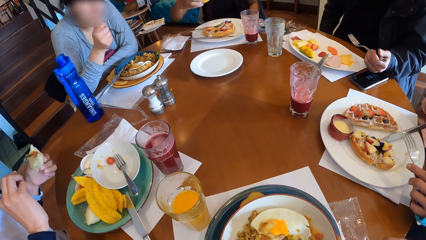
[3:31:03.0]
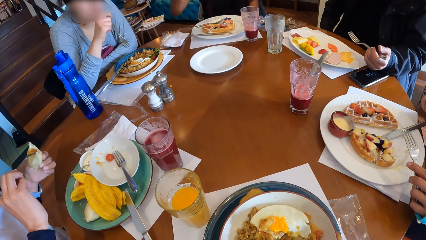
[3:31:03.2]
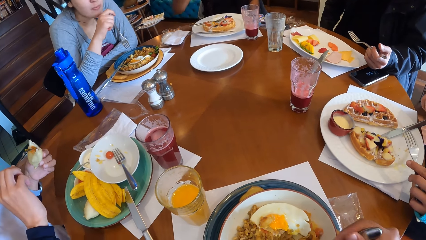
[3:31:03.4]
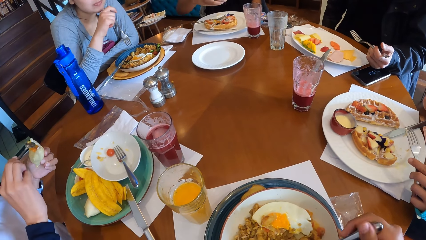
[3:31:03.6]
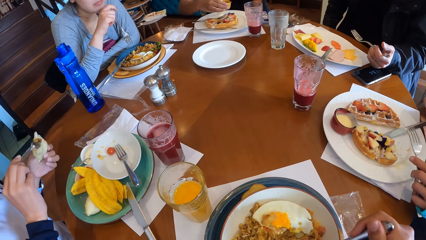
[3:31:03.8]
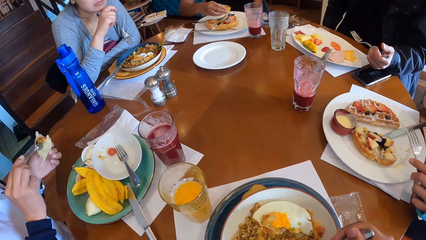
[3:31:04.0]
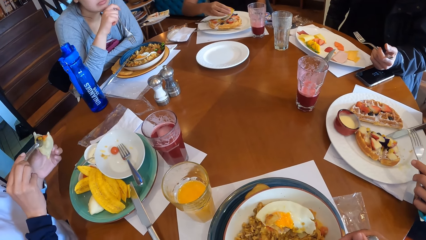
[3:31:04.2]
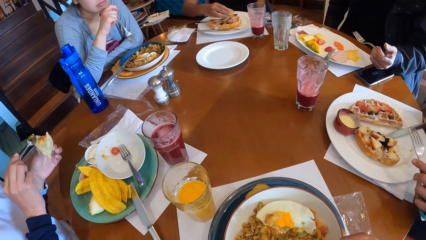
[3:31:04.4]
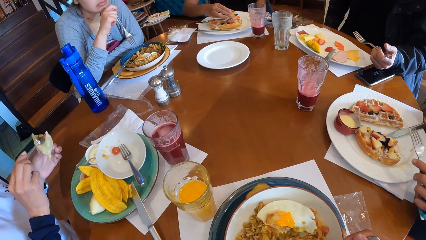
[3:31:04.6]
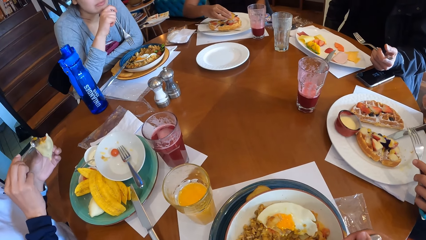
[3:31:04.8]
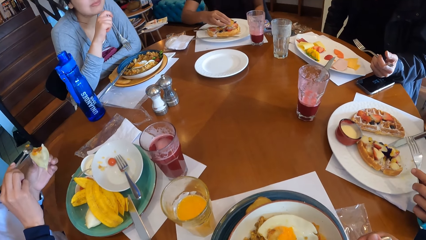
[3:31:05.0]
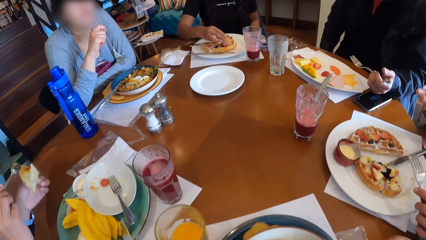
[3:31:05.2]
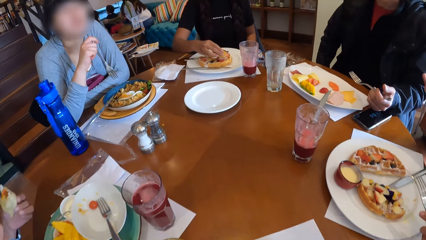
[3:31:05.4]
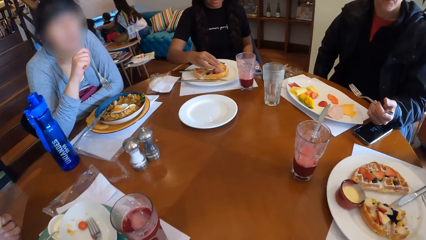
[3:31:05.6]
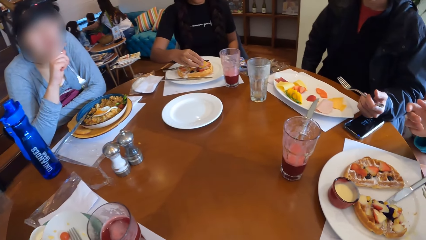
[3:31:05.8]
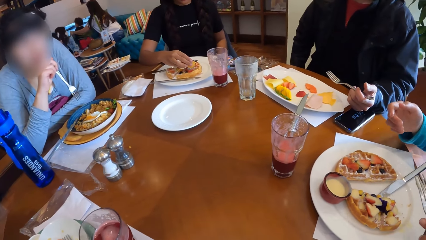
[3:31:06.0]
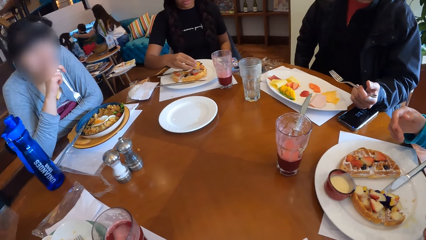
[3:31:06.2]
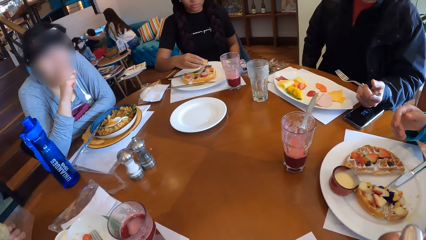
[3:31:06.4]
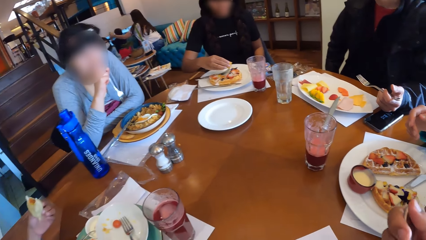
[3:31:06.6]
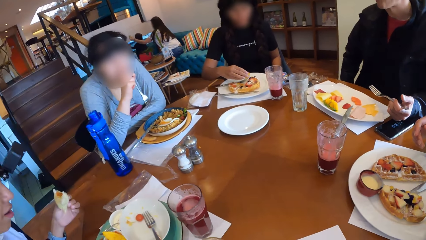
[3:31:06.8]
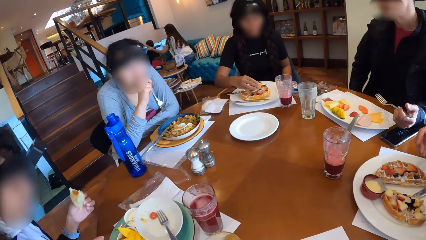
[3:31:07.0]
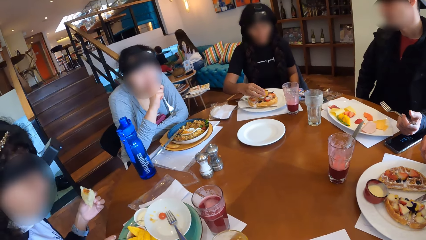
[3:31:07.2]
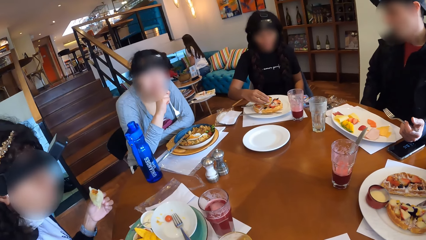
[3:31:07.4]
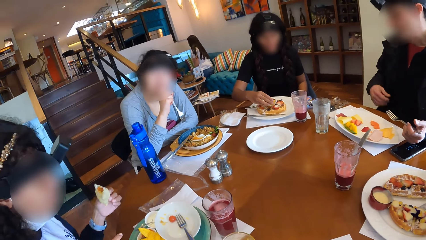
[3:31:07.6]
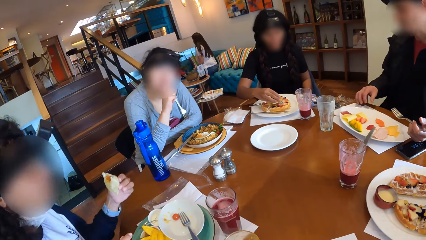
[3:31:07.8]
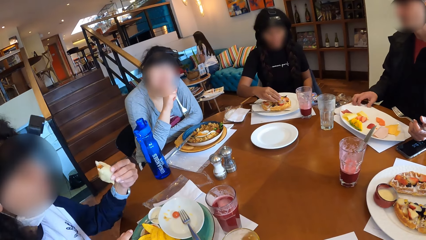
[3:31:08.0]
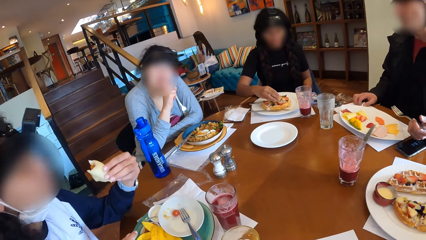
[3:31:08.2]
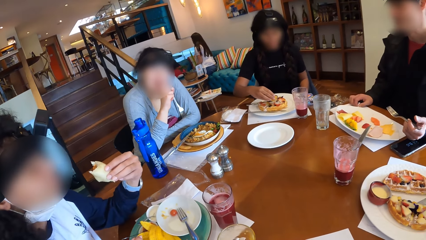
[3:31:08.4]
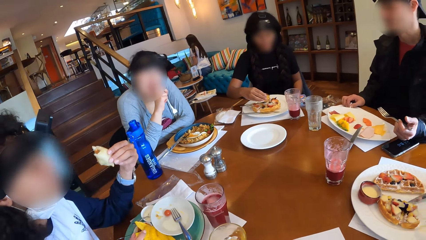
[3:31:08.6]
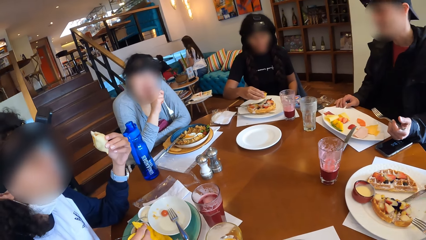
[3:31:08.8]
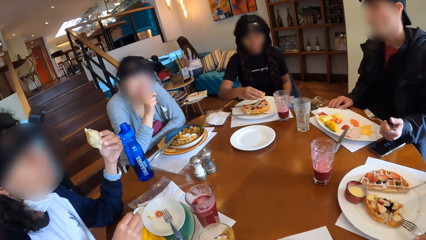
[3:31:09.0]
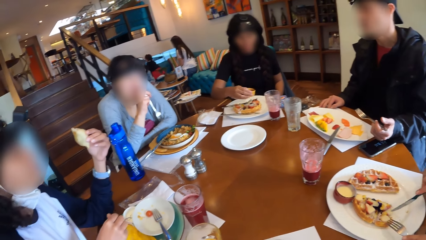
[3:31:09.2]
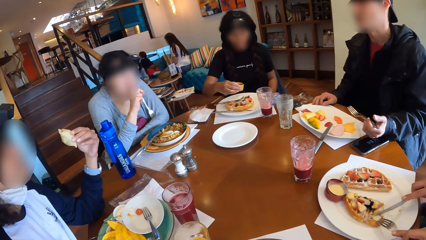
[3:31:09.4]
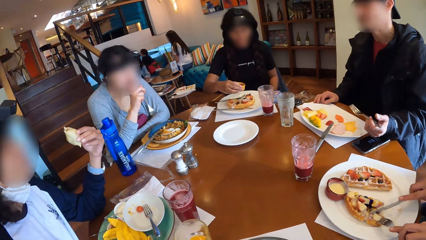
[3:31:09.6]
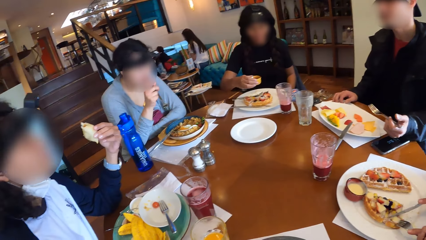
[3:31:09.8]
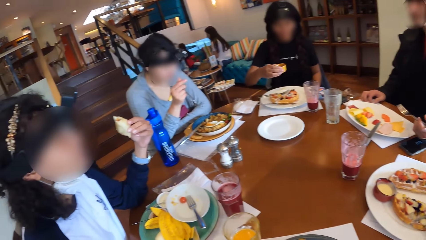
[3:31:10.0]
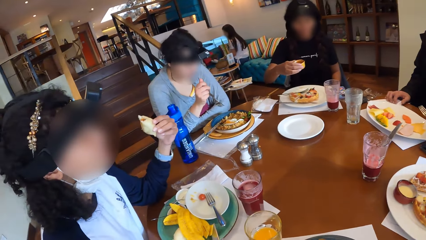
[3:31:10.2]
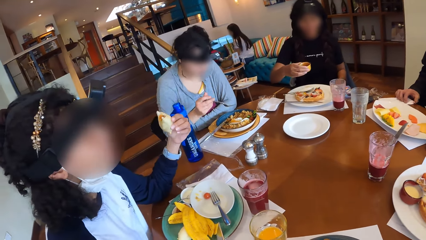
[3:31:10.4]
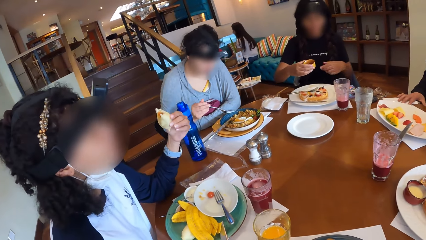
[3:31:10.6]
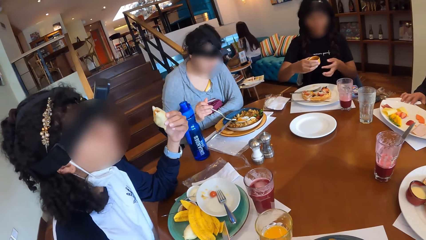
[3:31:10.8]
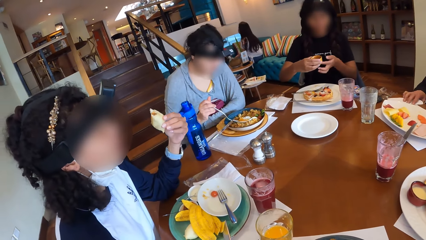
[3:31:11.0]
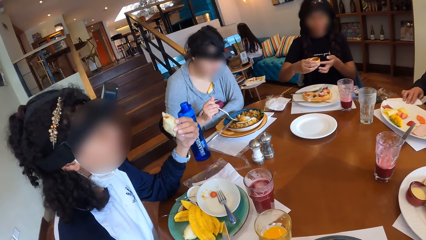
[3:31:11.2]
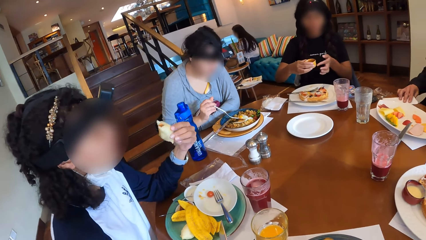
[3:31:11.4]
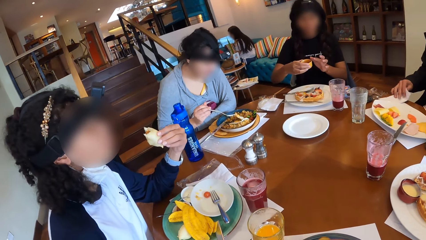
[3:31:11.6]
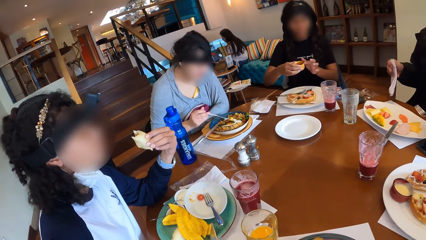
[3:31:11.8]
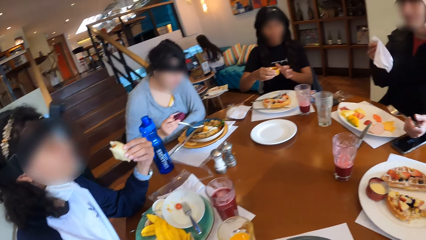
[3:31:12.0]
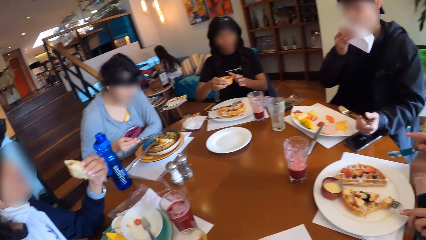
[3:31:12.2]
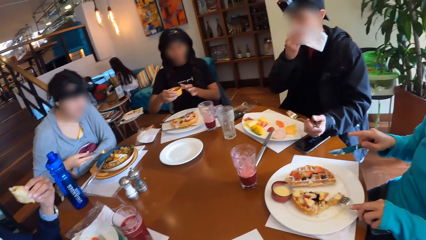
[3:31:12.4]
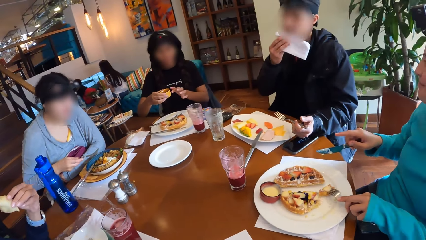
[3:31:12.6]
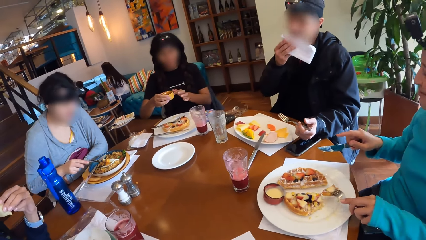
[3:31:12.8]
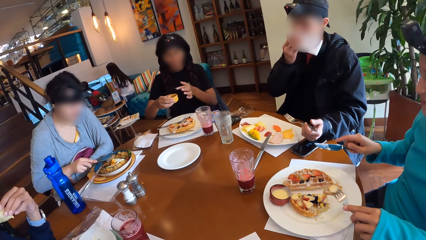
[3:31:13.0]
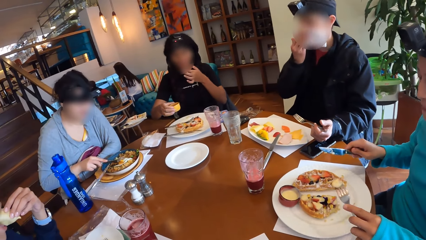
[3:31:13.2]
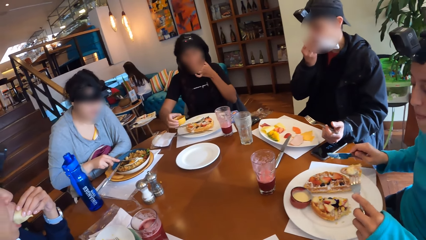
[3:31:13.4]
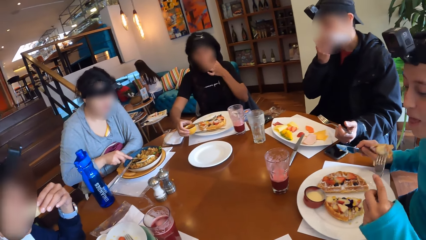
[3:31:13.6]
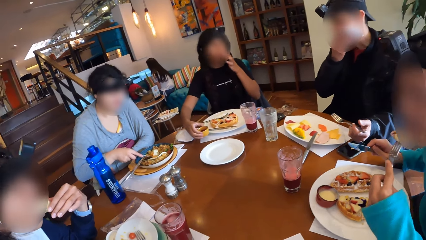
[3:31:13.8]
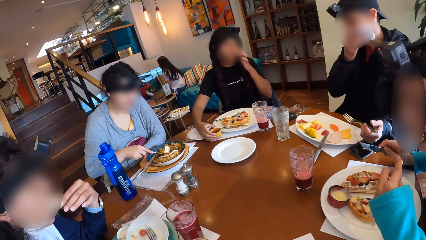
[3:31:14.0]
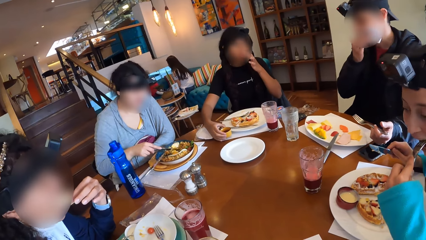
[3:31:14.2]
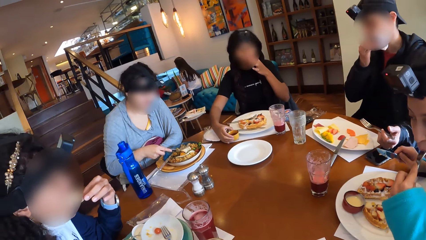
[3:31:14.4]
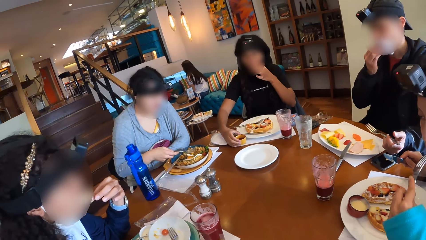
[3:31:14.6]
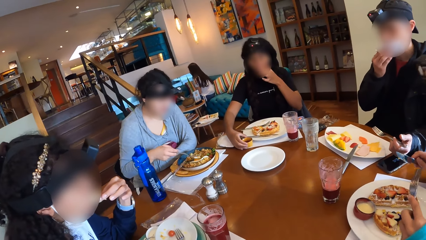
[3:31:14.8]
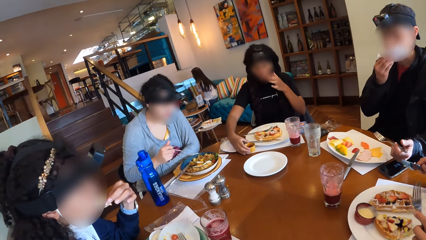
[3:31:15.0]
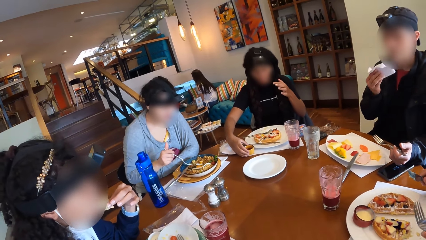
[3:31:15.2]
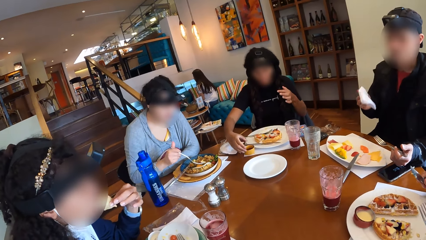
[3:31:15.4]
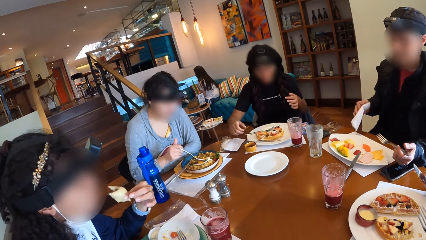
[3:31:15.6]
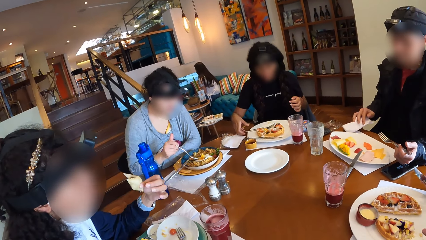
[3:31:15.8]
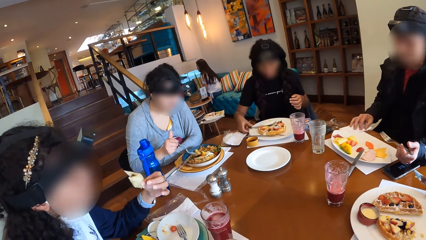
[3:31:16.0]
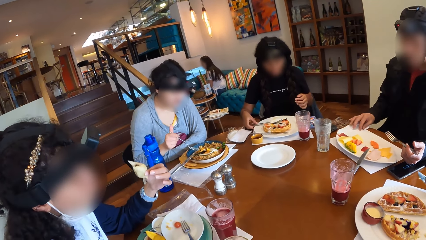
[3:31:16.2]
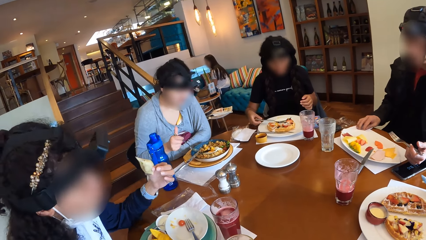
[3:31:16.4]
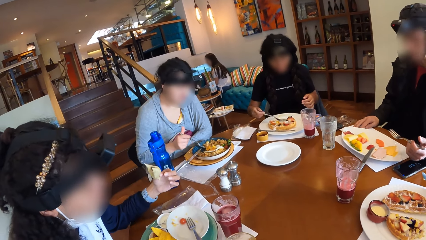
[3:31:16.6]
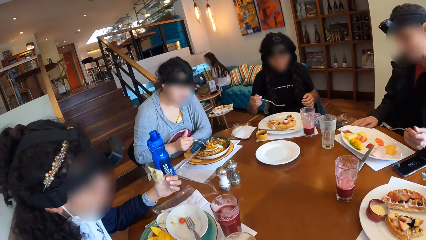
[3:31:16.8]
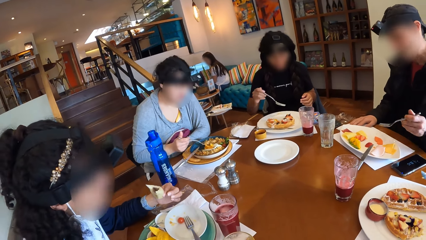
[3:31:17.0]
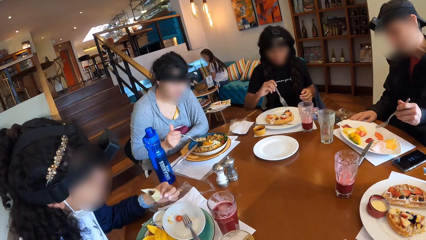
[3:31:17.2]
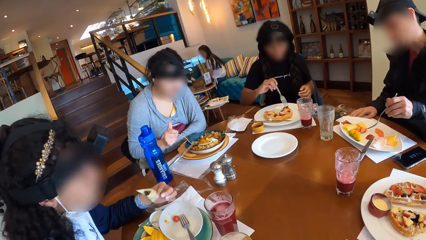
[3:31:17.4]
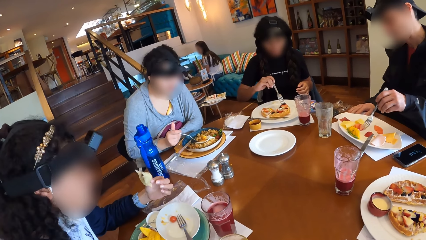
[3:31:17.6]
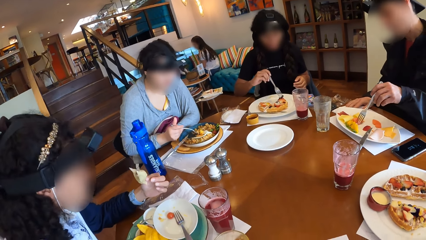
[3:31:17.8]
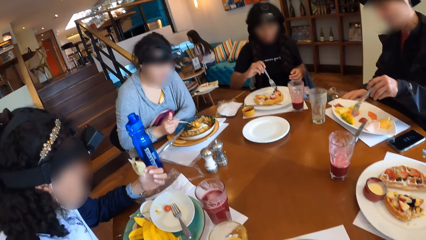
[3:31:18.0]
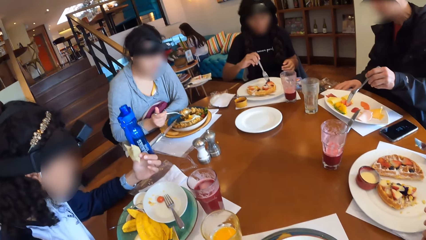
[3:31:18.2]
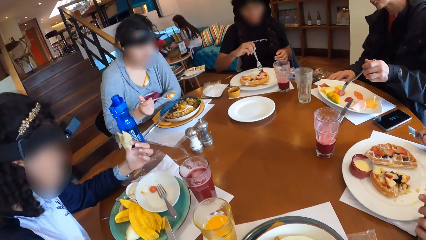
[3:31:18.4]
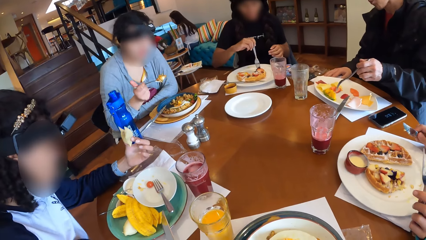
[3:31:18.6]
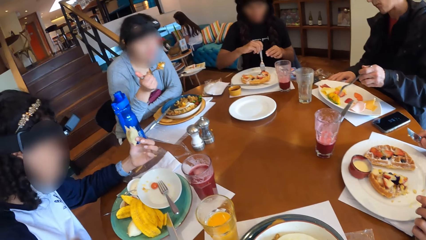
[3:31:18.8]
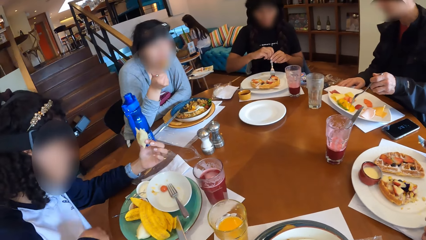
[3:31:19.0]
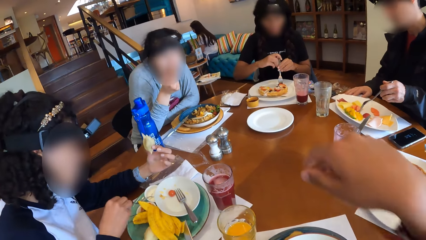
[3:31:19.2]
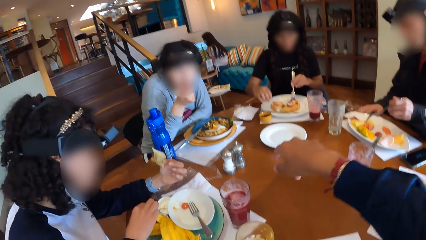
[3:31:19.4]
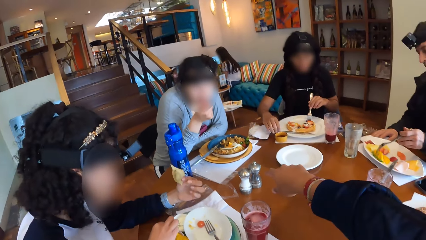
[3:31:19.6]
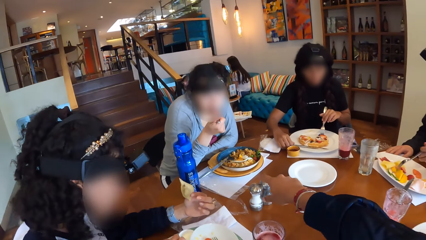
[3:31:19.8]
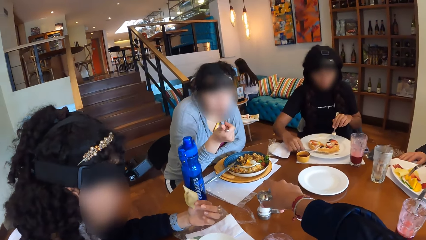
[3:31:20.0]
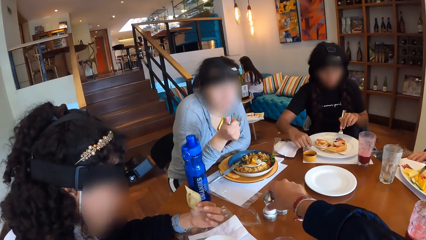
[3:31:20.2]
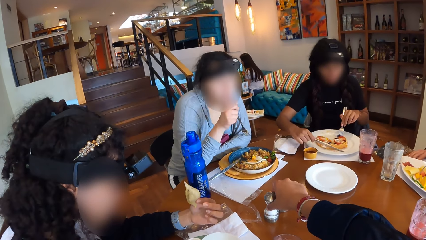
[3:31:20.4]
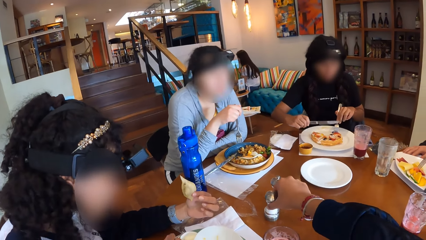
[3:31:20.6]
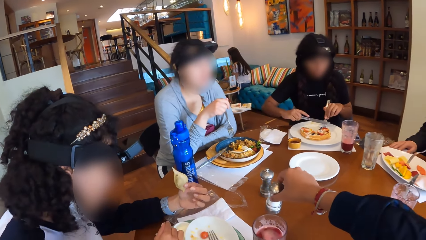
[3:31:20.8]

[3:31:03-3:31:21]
A woman eats the rice with the fork in her right hand. Another woman puts butter on the bread with both hands. The camera wearer interacts with the group of people. A man interacts with a lady. A third woman pours the syrup on the waffles with her right hand. The man wipes his mouth with the napkin in his right hand. A fourth woman picks waffles with the fork in her left hand. She eats the waffles with the fork in her left hand. The third woman drops the bowl of syrup on the table with her right hand. The second woman eats the bread with her left hand. The man drops the napkin on the table. The first woman holds the rice with the fork in her right hand. She eats the rice with the fork in her right hand. The camera wearer picks the salt shaker from the table with her right hand.
